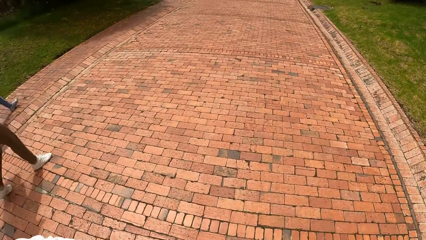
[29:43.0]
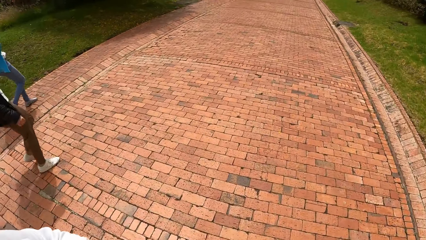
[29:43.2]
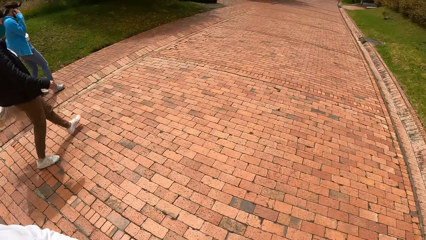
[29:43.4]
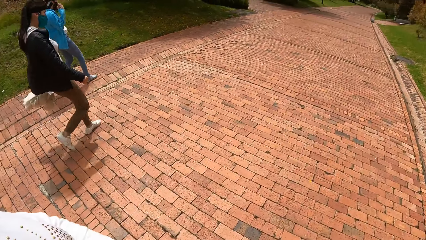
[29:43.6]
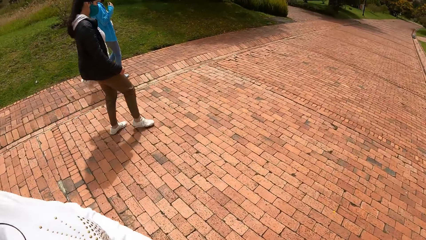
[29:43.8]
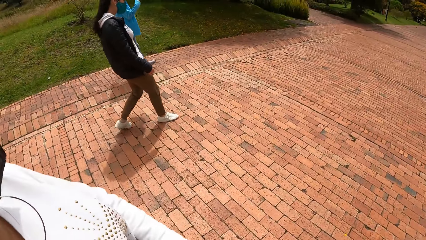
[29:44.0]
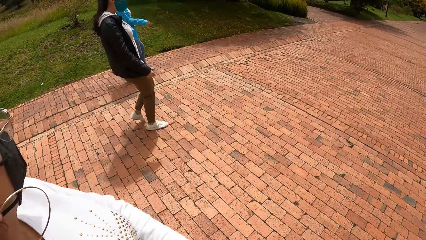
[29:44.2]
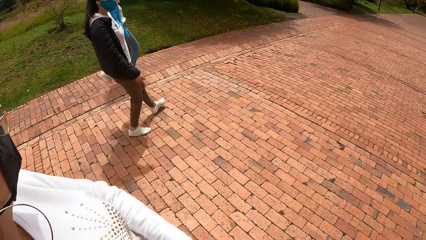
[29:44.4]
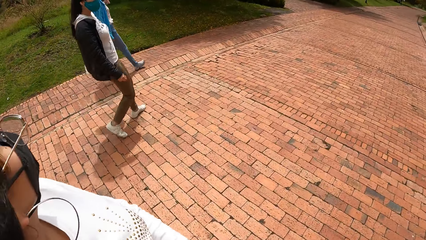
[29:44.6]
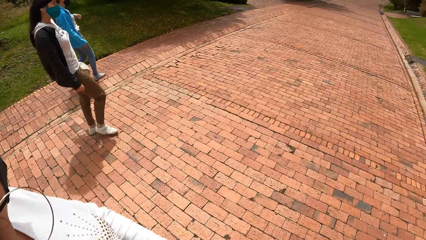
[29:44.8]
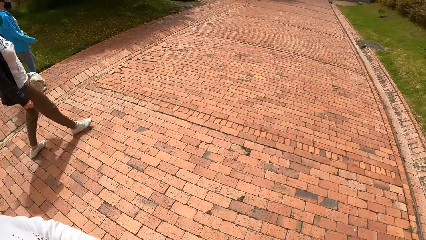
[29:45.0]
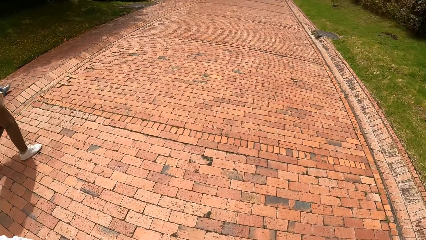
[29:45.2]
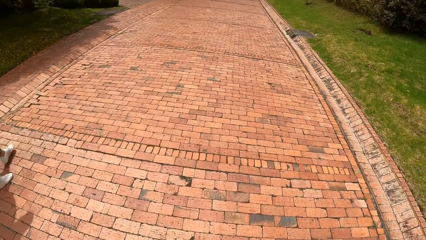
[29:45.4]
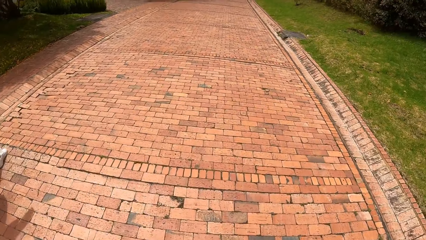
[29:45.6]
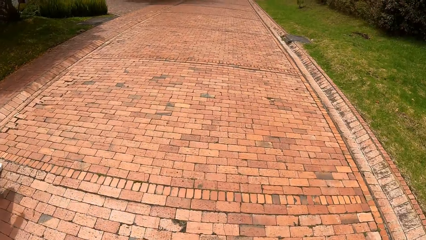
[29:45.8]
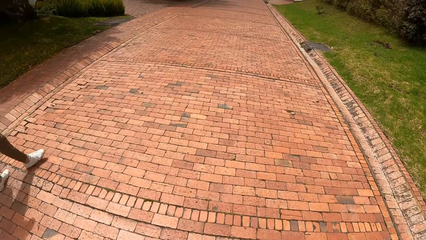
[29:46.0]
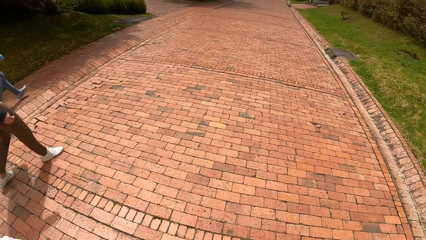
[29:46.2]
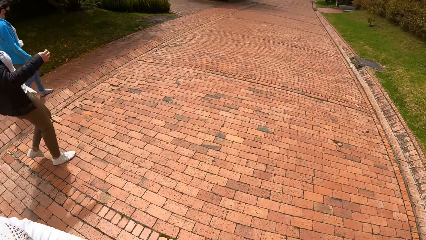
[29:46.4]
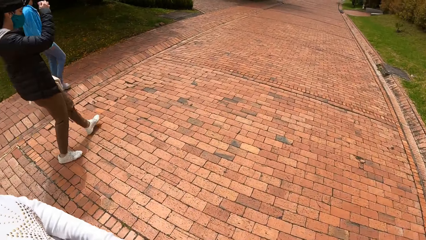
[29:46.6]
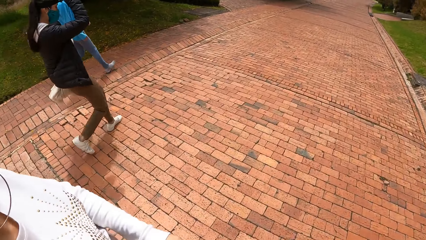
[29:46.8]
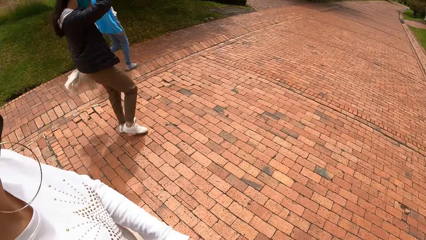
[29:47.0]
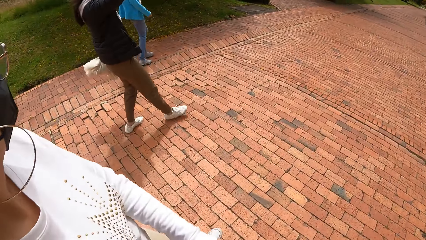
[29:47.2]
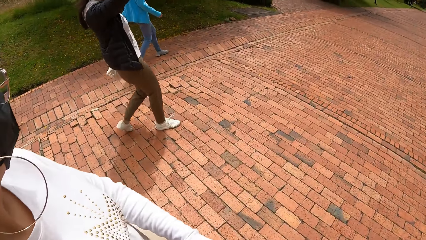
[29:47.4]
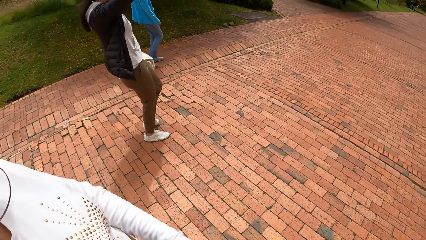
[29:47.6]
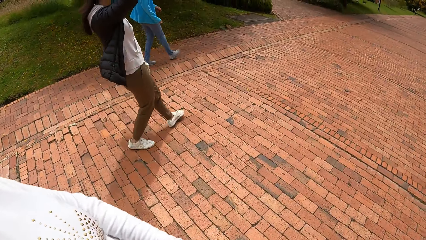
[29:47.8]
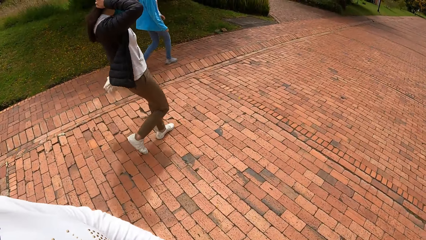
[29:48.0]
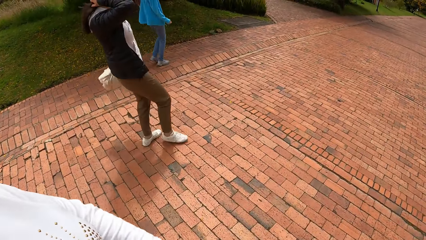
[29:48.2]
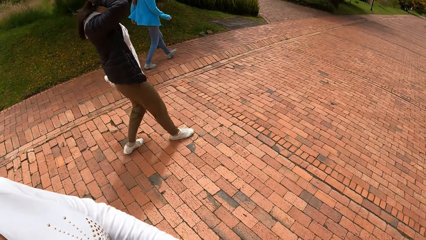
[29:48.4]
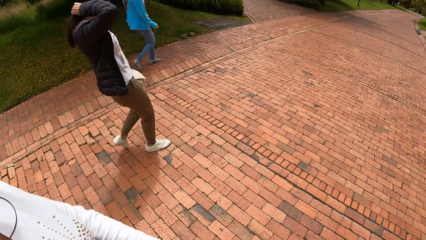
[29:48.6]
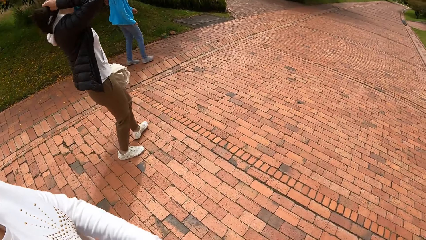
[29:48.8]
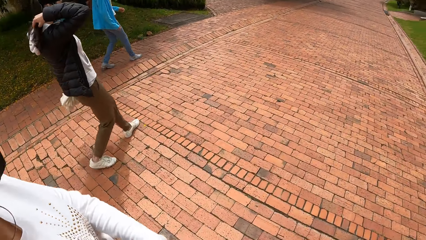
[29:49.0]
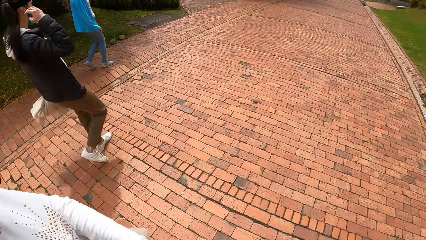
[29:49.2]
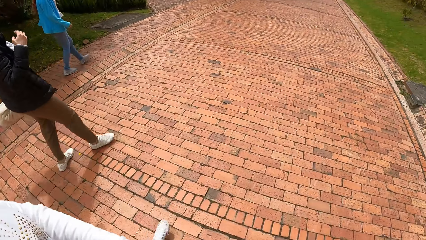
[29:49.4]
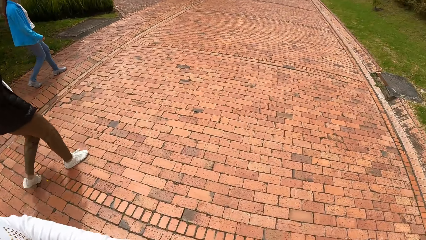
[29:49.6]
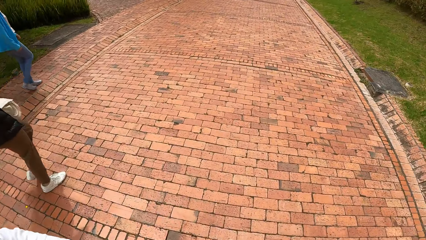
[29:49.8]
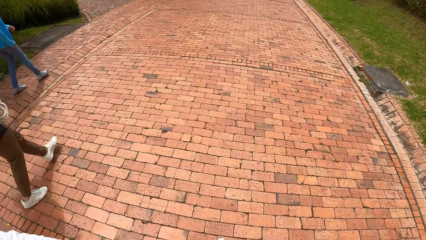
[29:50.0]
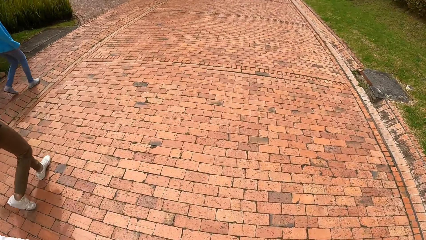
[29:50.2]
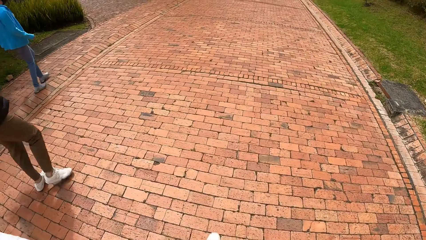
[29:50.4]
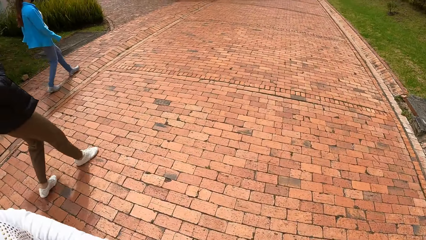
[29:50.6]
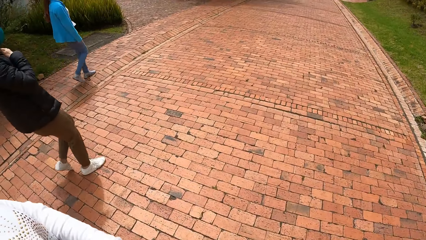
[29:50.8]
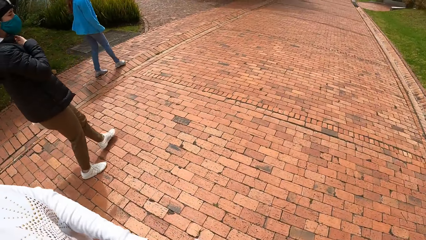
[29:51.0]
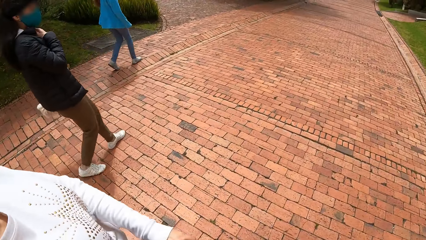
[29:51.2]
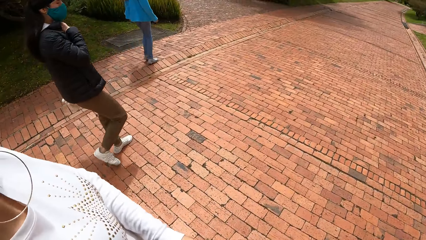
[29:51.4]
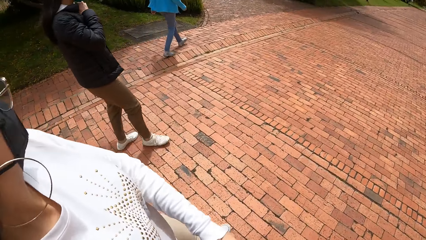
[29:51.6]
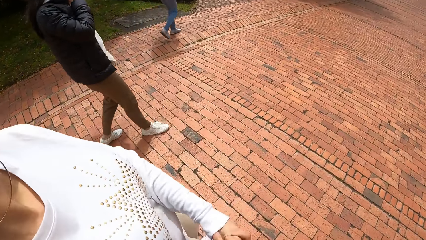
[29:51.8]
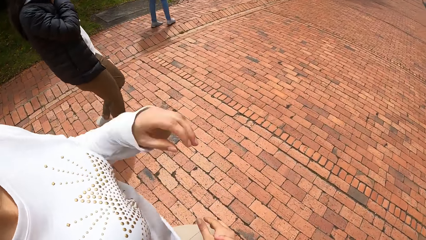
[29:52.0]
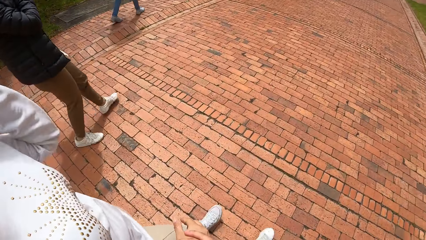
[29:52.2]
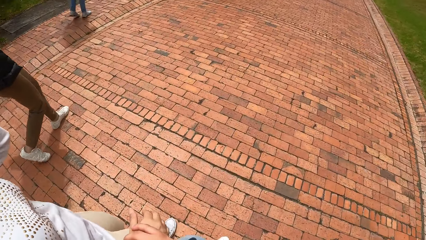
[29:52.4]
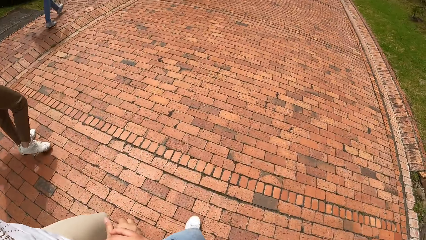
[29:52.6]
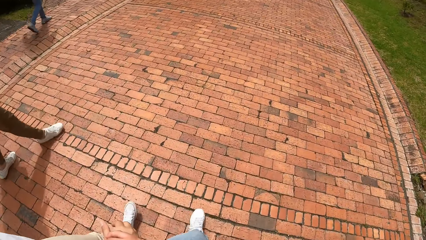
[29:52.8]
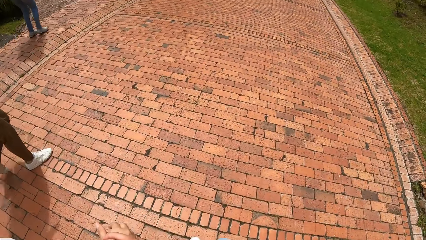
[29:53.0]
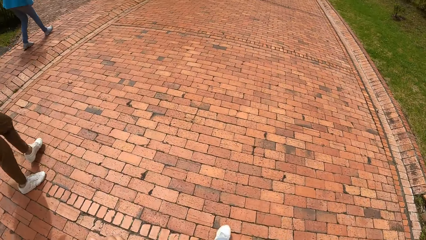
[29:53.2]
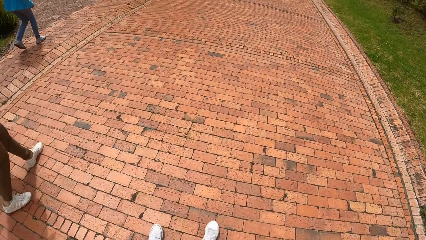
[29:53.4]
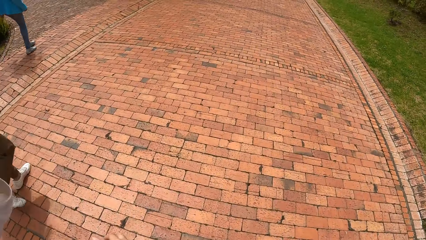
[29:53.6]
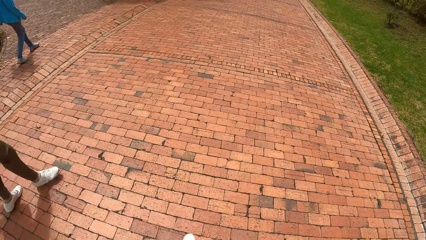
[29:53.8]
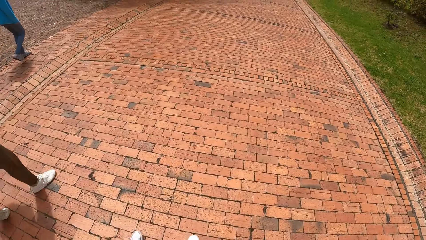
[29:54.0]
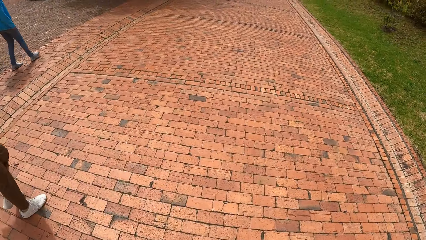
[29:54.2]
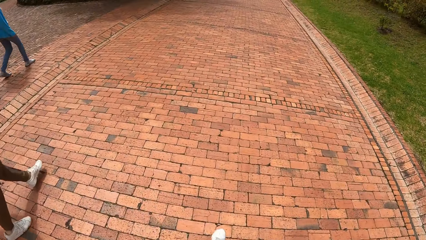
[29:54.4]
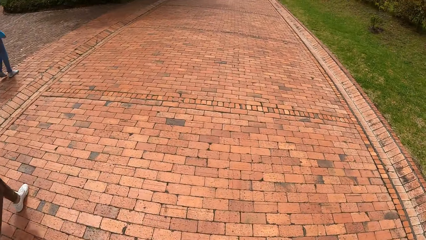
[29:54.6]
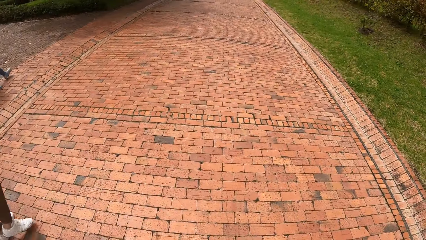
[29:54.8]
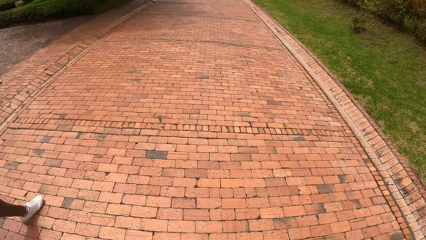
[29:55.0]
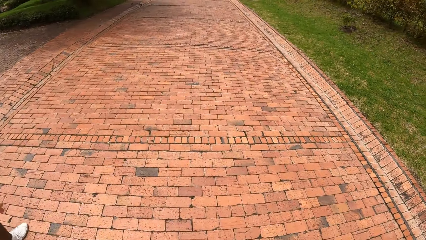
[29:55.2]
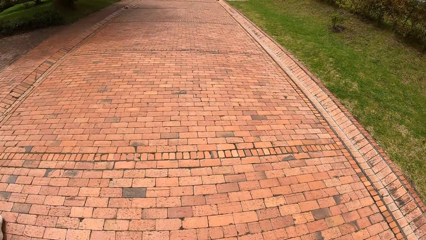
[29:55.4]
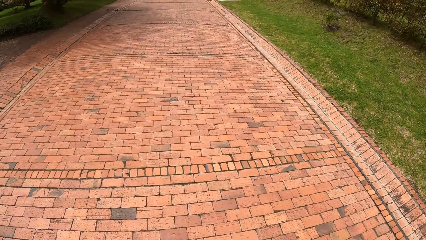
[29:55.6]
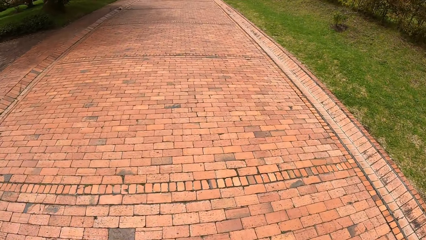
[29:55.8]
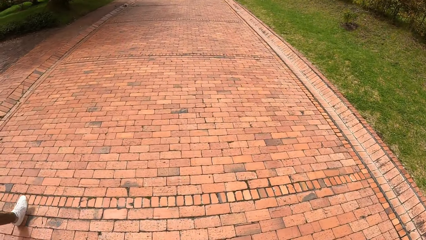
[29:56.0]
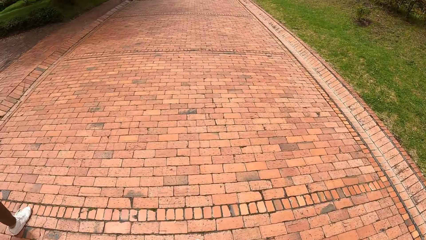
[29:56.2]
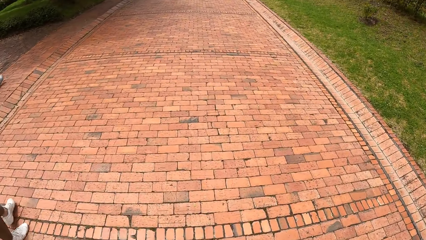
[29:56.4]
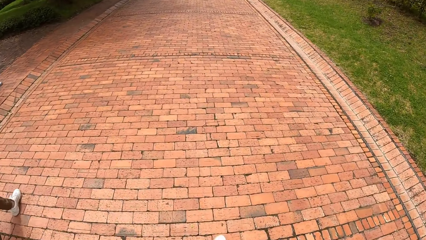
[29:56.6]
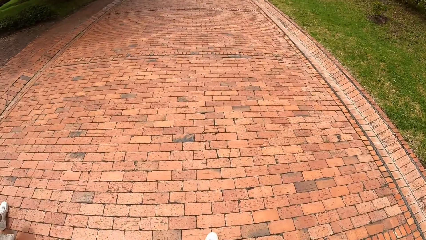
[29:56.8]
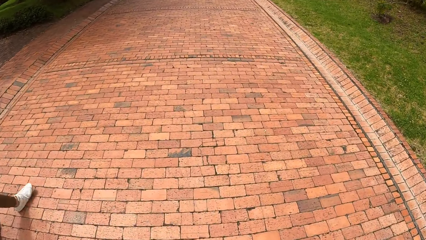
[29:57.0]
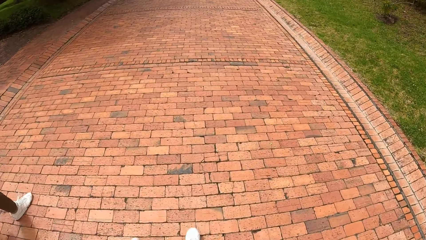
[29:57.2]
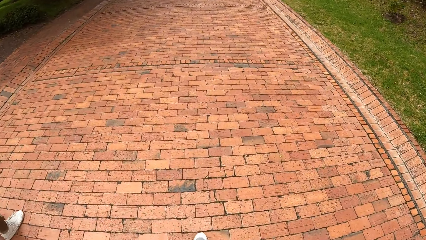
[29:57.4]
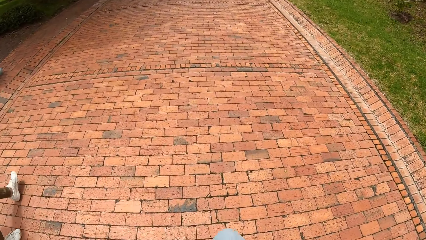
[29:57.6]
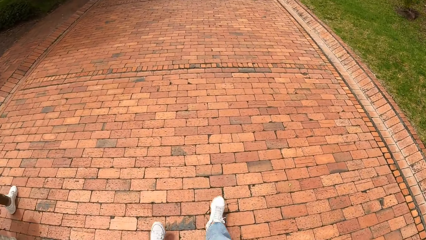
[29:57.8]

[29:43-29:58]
The woman walks on the road, touches her hair with her right hand, and adjusts her cloth with her right hand. Another woman raises her left hand.
